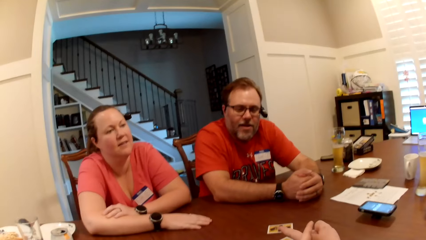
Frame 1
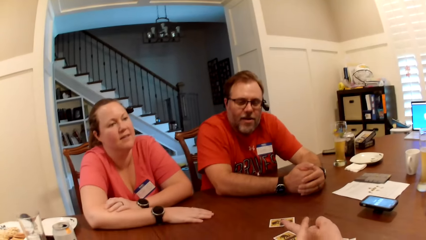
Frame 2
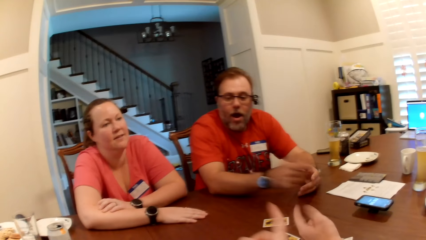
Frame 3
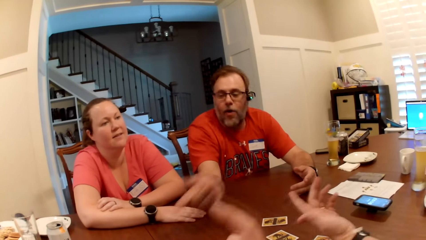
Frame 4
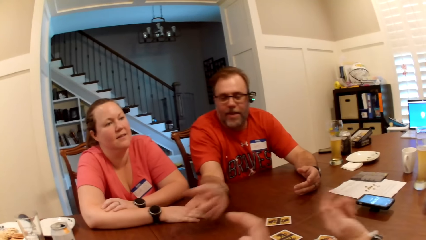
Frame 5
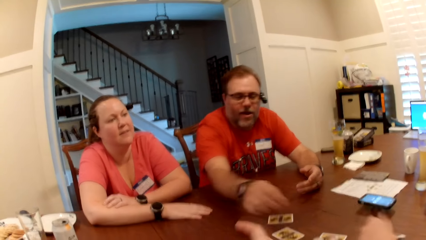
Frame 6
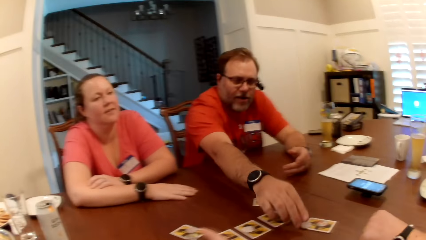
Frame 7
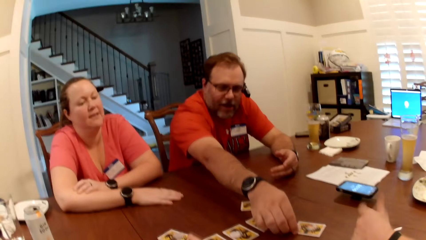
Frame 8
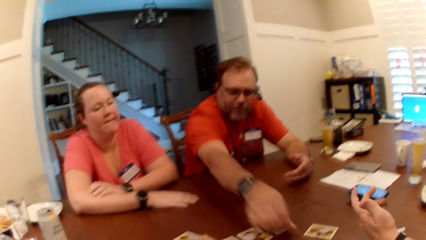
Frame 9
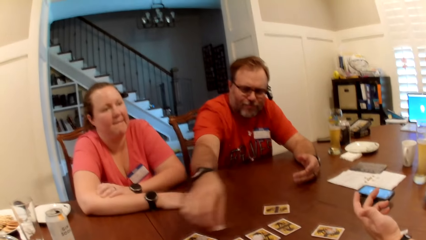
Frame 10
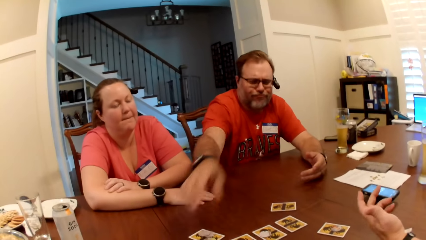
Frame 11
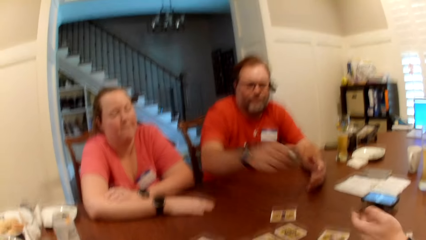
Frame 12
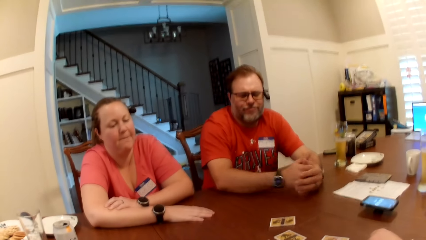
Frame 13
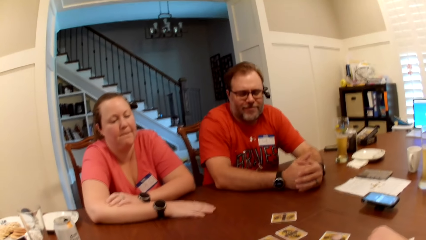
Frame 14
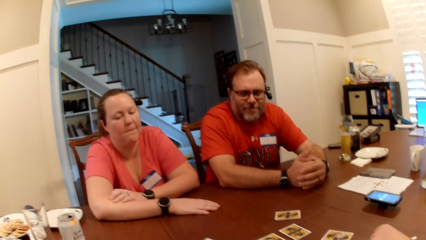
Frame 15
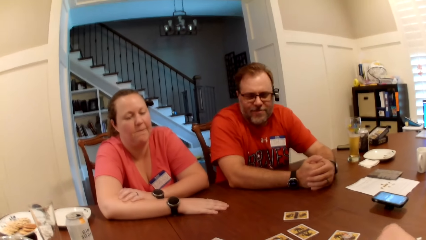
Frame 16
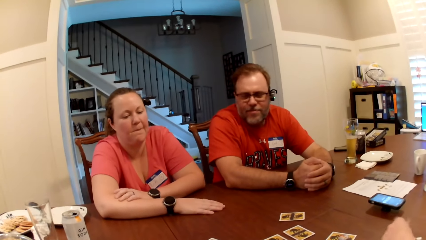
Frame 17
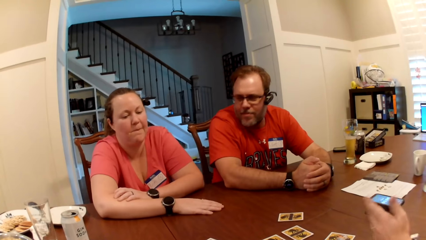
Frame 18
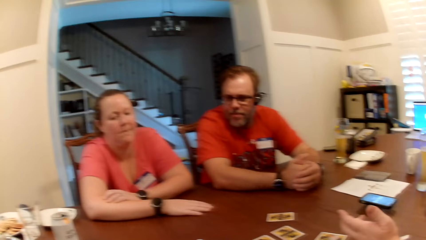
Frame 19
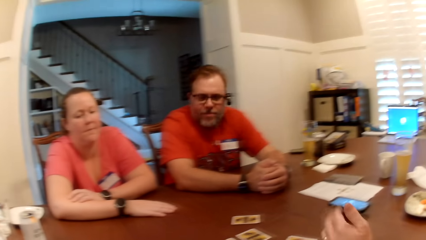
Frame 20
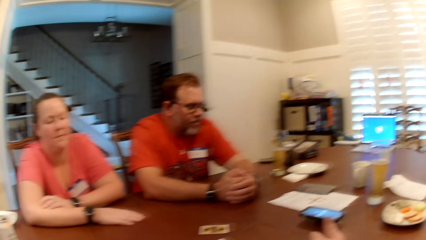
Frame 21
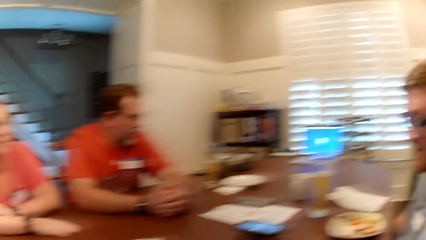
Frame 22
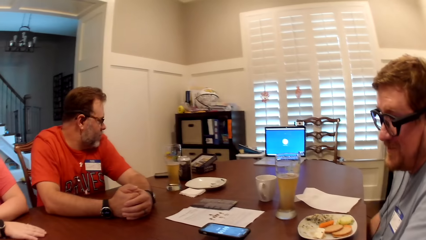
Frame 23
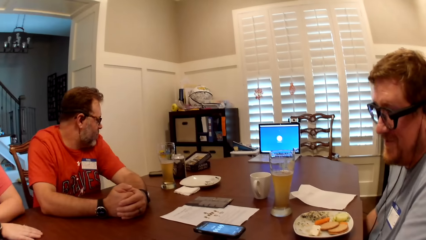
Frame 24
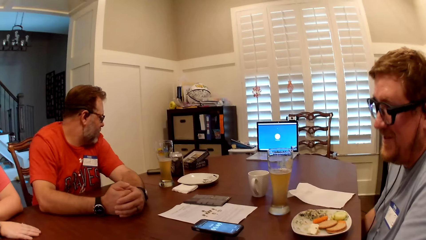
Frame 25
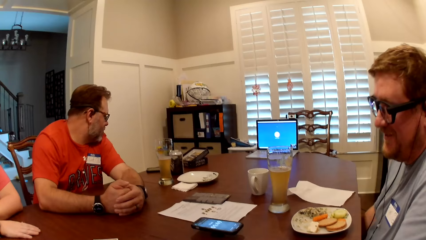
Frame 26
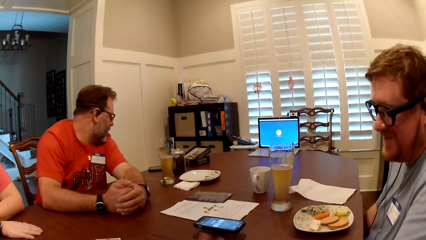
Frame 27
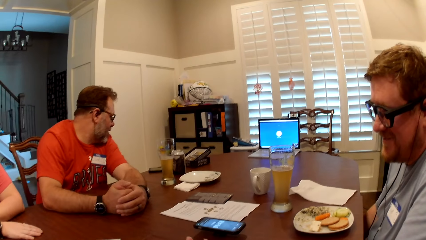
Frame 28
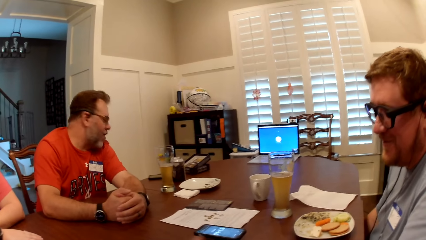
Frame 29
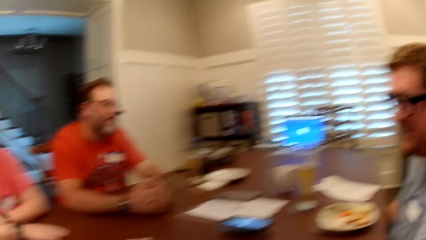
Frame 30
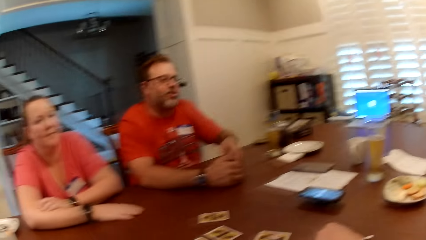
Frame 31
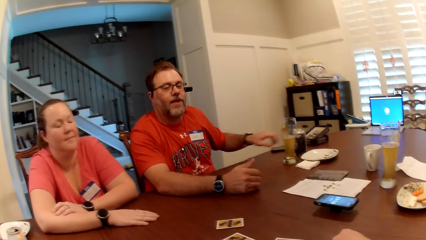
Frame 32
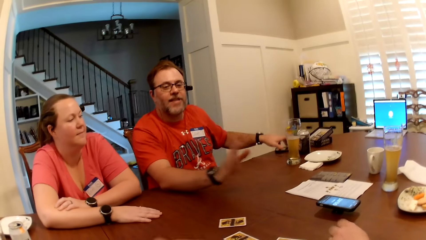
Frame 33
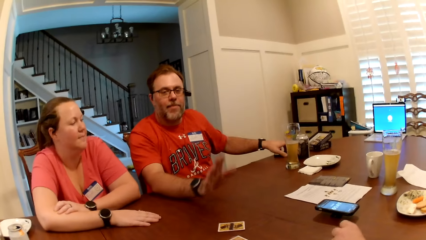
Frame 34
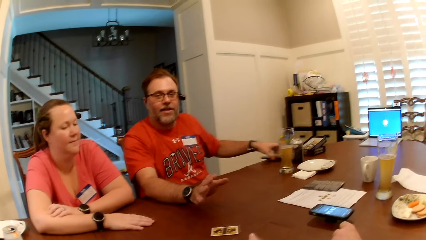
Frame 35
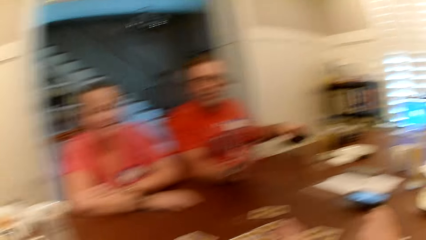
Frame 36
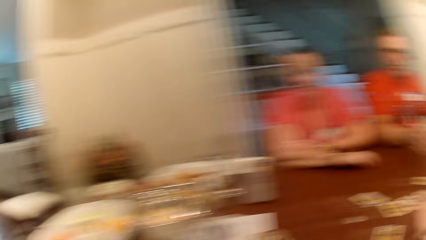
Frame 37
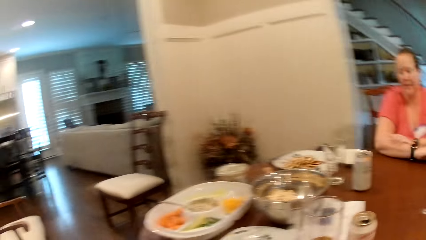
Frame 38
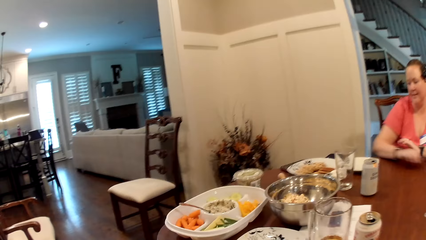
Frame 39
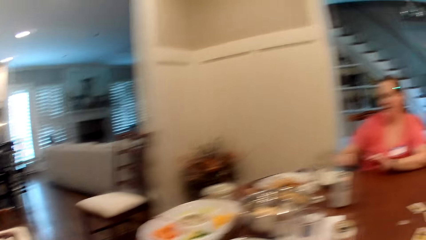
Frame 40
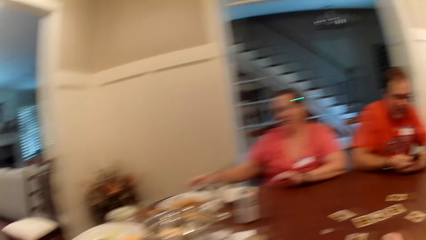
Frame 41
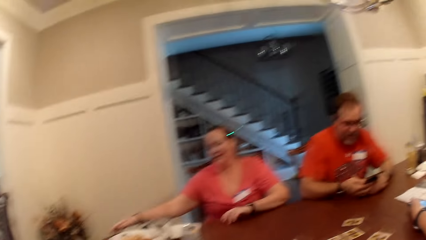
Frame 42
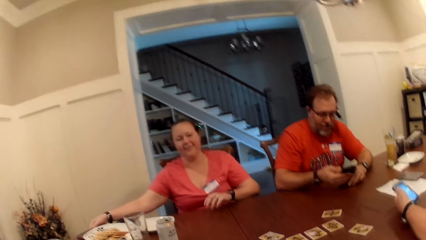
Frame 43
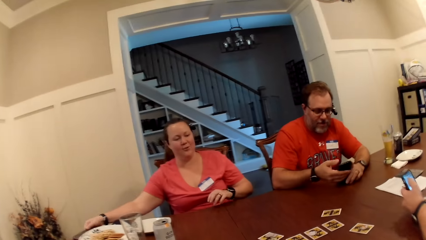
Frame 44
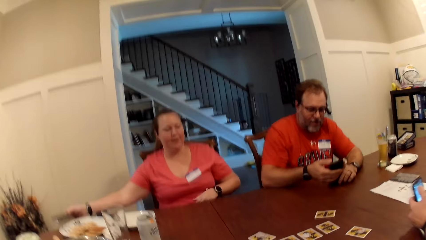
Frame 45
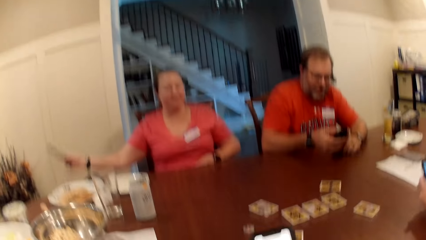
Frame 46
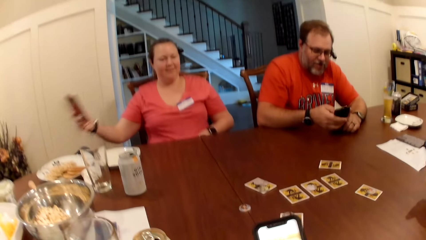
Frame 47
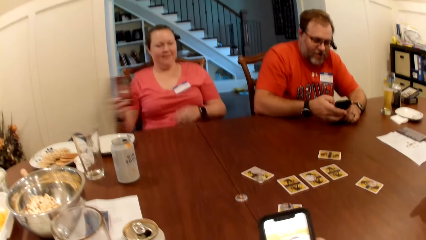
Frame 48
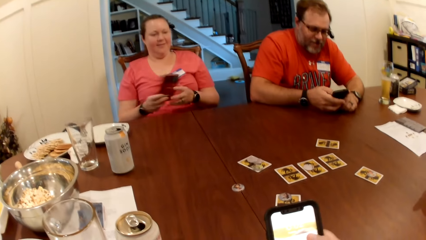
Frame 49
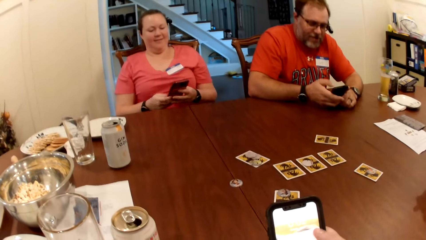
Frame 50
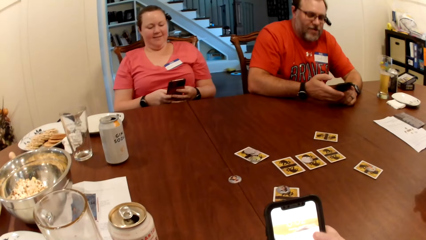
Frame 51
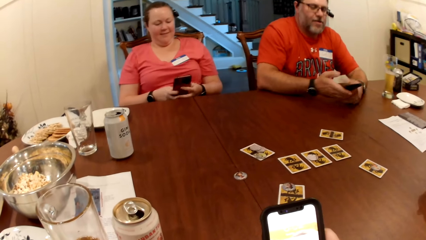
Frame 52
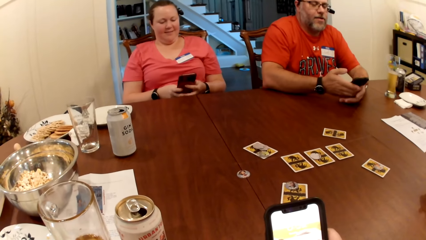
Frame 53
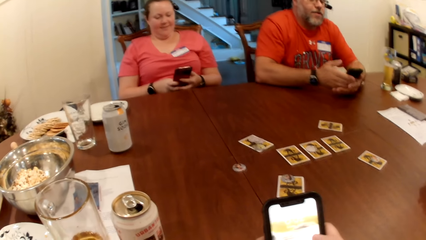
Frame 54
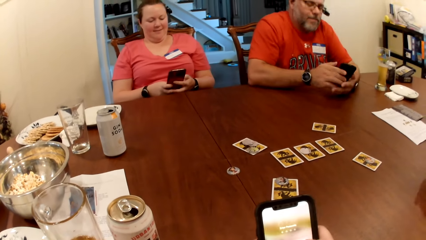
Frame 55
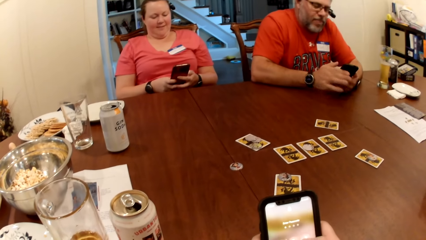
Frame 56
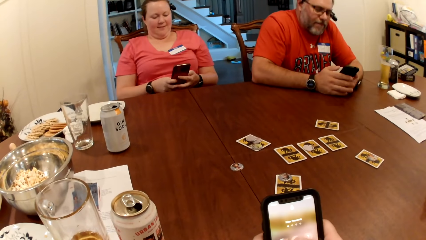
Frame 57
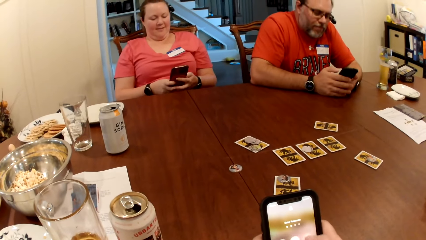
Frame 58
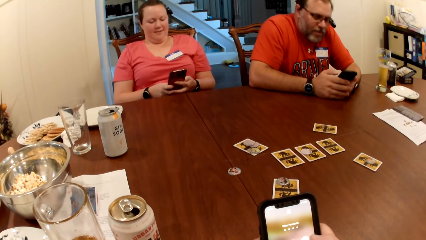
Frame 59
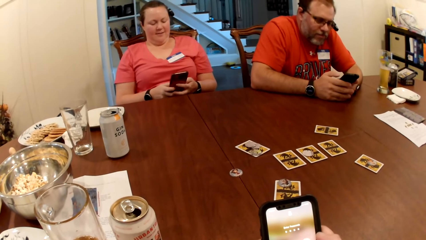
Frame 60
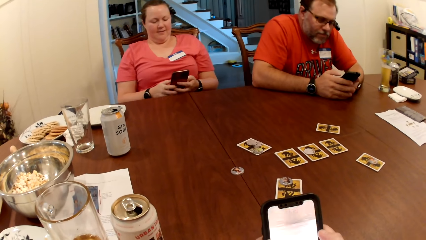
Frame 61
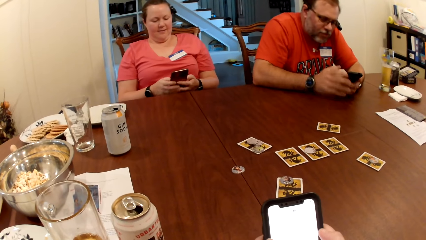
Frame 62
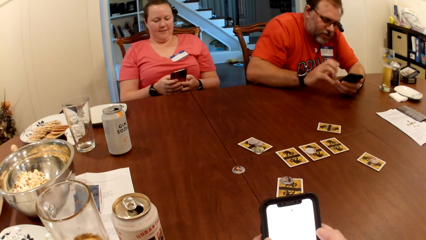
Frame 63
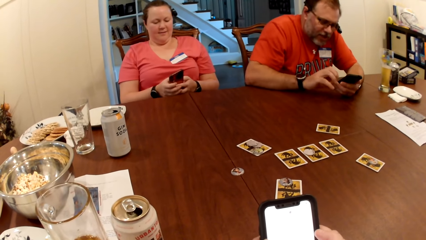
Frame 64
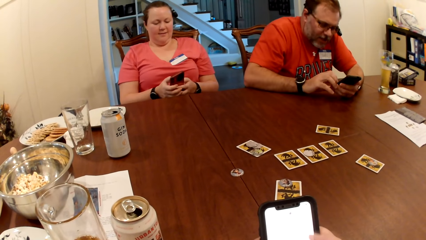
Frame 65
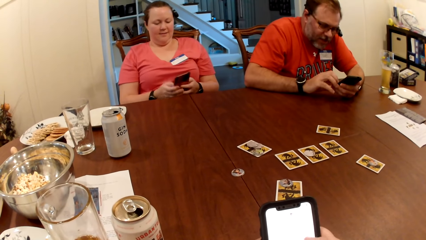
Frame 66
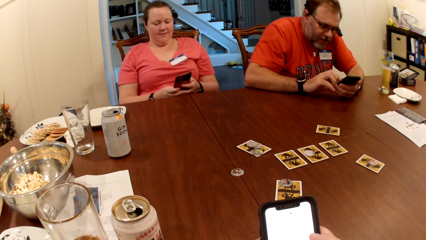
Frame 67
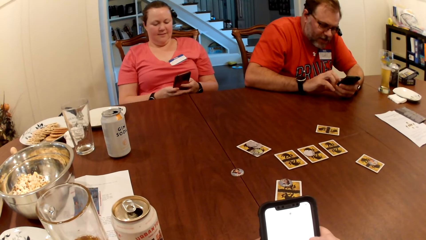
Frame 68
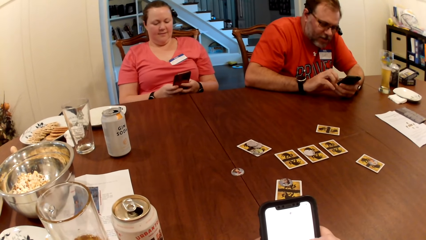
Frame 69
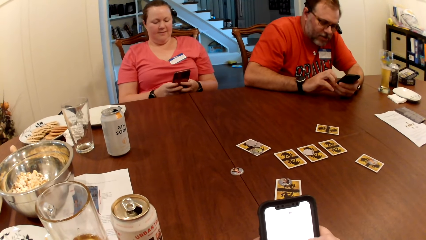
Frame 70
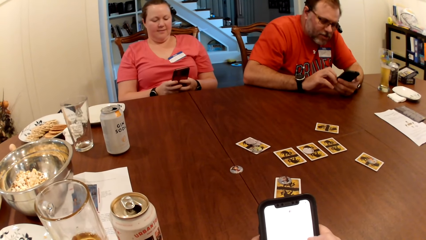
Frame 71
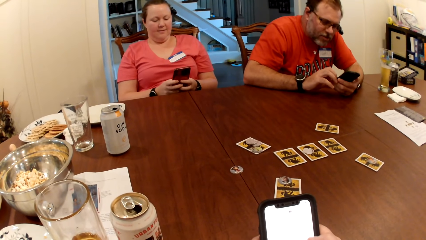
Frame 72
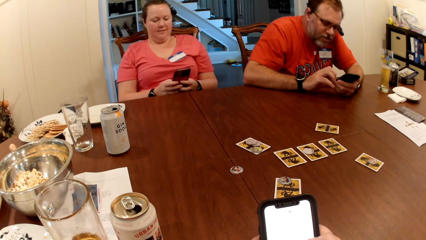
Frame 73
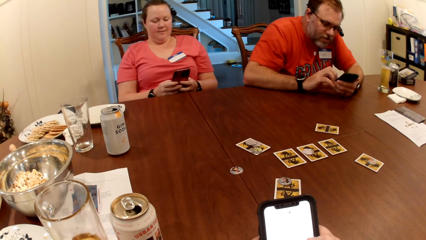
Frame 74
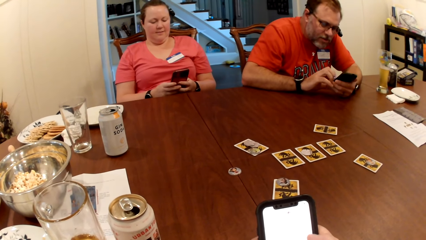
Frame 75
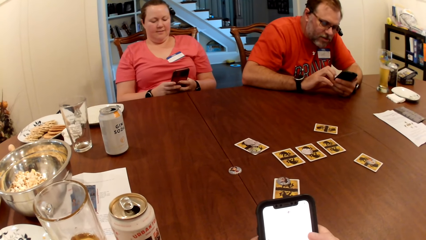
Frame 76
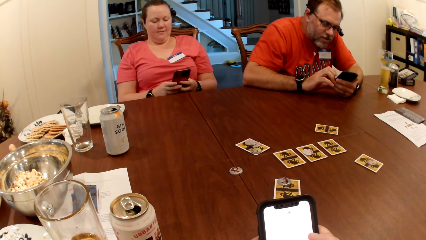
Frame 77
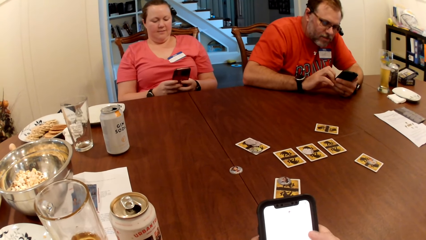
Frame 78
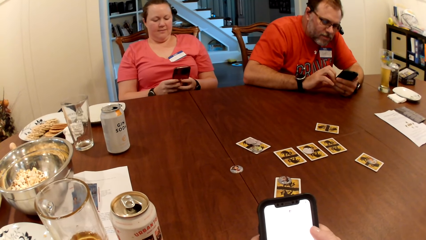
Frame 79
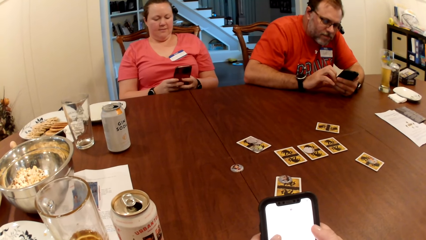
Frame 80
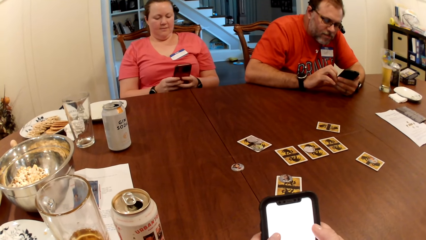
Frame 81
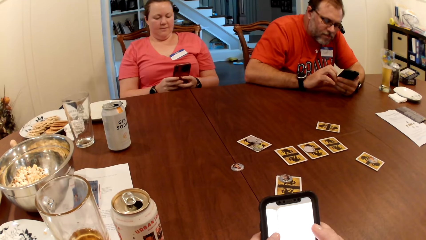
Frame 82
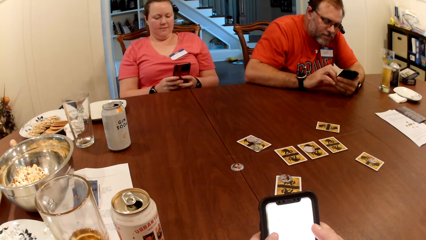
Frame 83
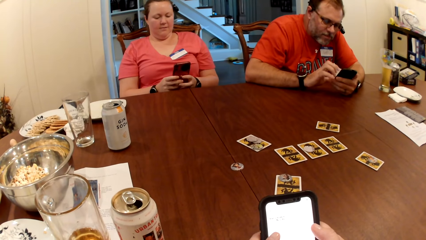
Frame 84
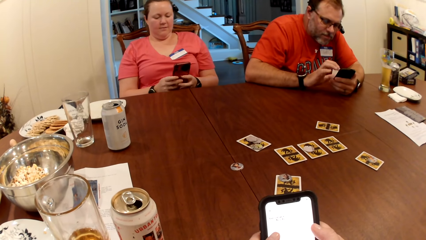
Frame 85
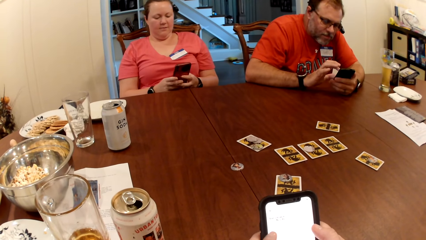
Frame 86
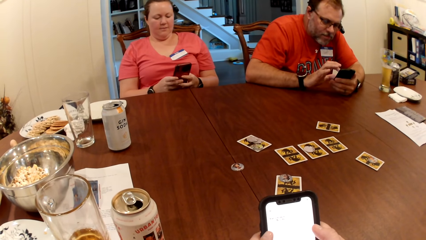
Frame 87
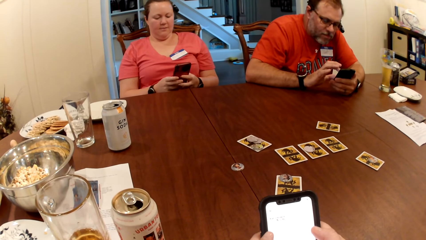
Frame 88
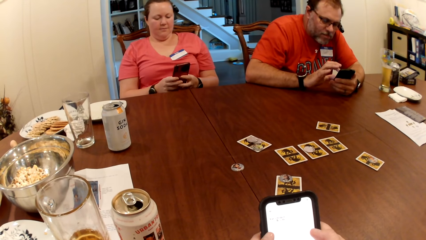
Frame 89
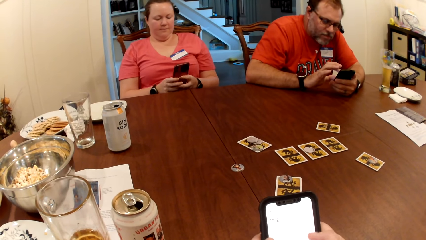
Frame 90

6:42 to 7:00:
A man picks up the token on the card on the table with his right hand. The man drops the token on the card on the table with his right hand. The camera wearer looks around. The man picks up a phone on the table with his left hand. Another man picks up a phone with his left hand and operates the phone with his left hand. A woman picks up a phone with her right hand. The first man operates the phone with both hands. The camera wearer operates her phone with both hands. The woman operates her phone with both hands.
